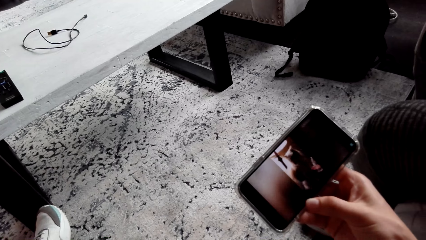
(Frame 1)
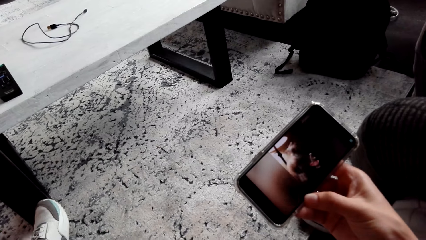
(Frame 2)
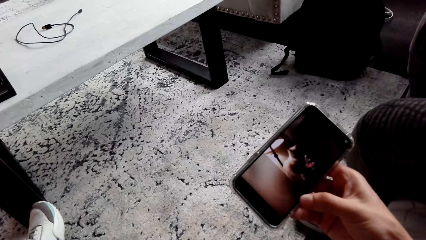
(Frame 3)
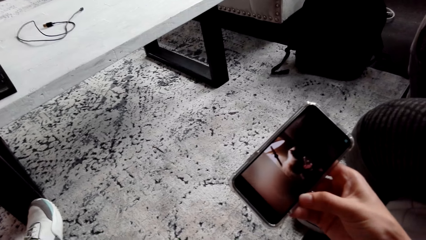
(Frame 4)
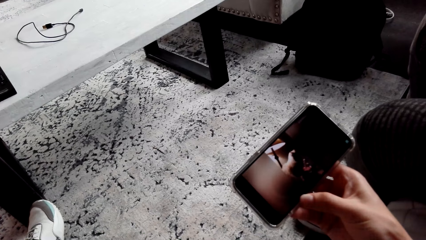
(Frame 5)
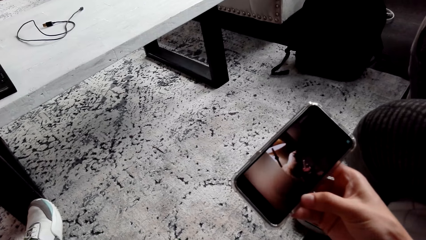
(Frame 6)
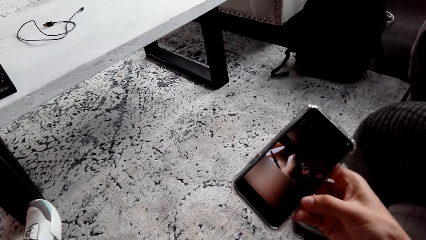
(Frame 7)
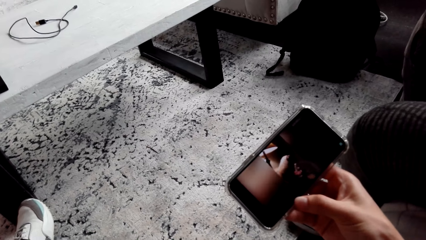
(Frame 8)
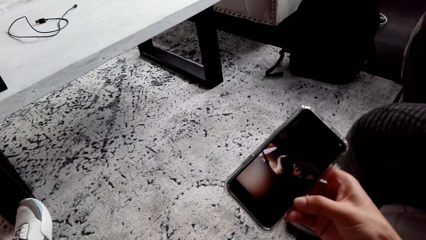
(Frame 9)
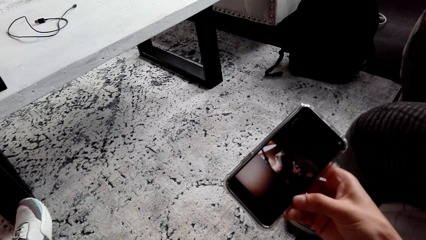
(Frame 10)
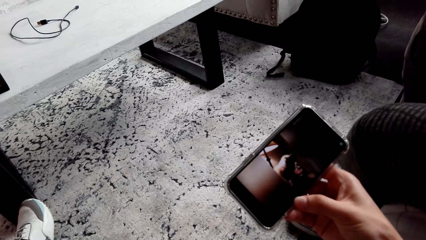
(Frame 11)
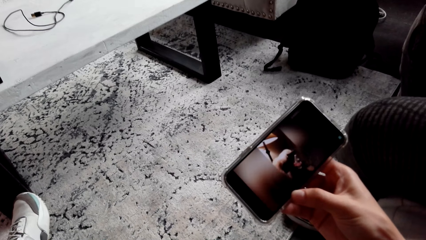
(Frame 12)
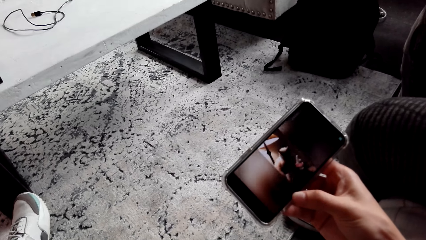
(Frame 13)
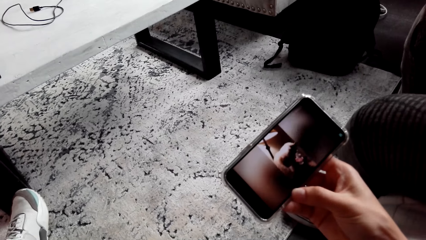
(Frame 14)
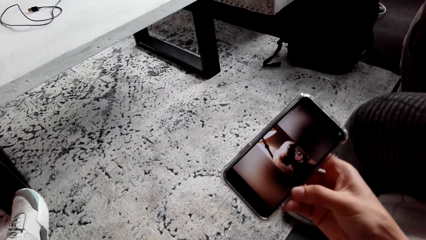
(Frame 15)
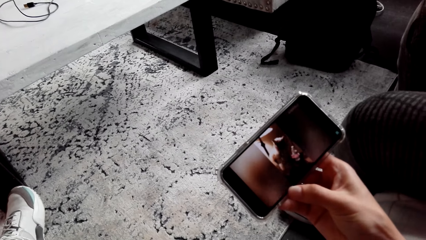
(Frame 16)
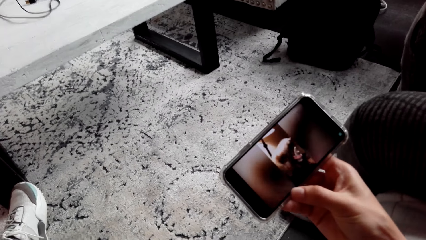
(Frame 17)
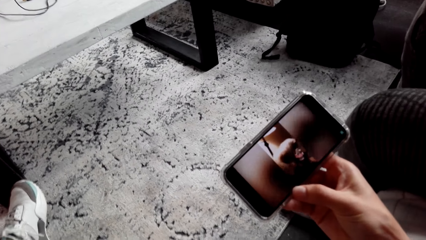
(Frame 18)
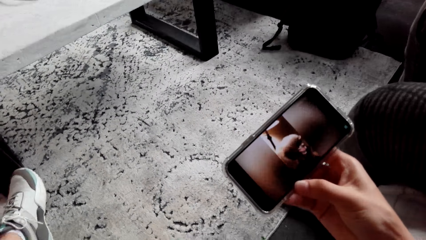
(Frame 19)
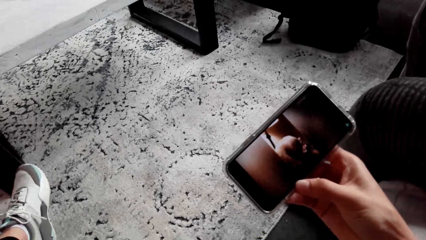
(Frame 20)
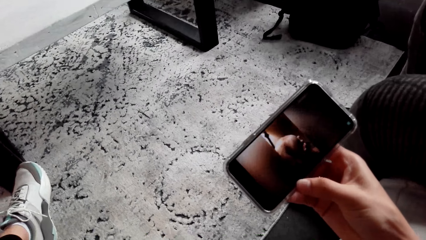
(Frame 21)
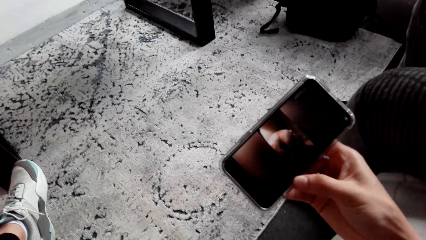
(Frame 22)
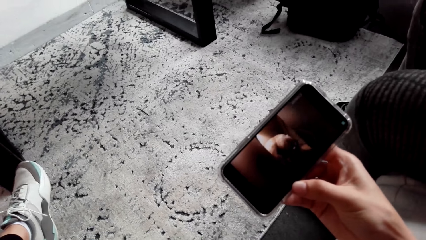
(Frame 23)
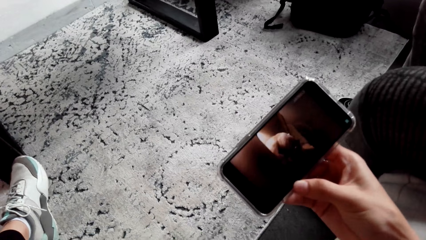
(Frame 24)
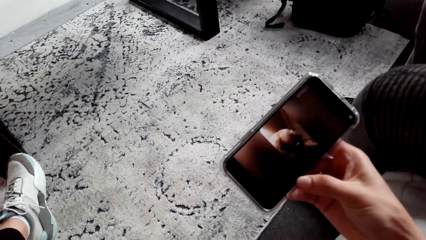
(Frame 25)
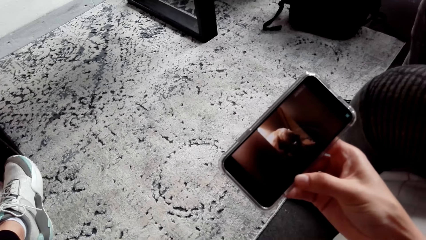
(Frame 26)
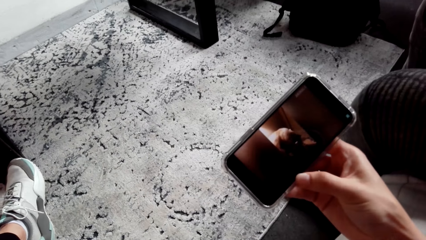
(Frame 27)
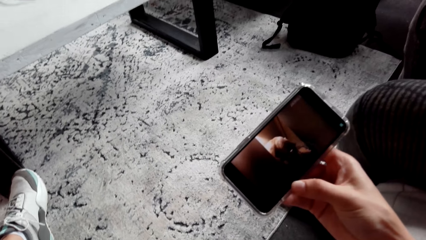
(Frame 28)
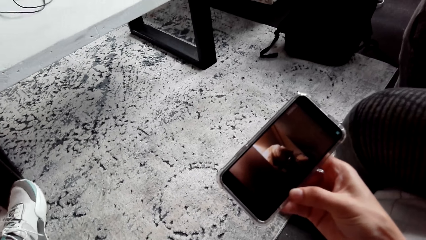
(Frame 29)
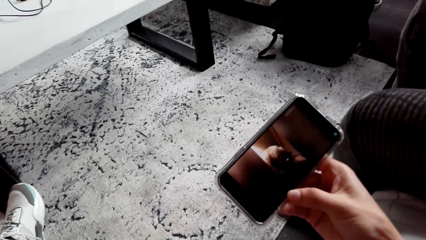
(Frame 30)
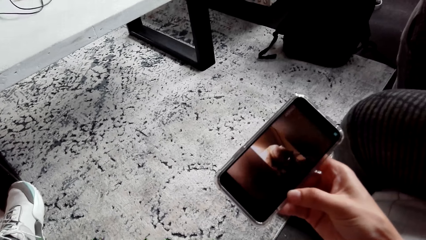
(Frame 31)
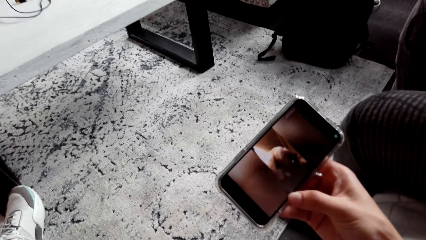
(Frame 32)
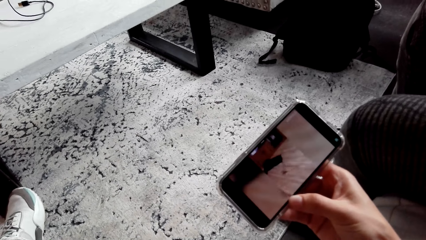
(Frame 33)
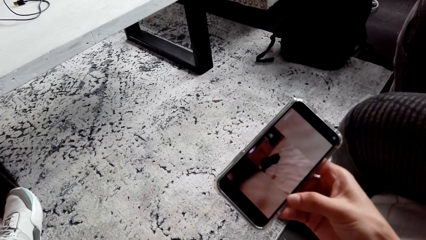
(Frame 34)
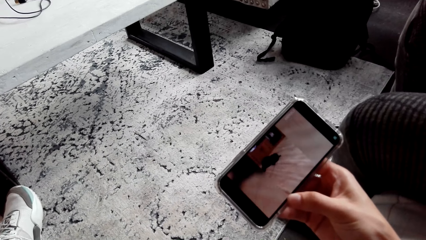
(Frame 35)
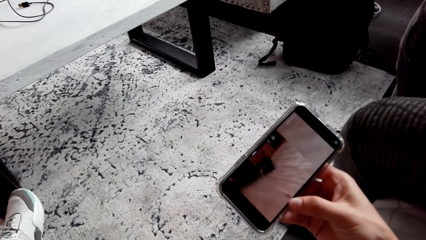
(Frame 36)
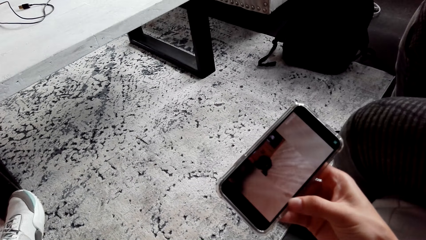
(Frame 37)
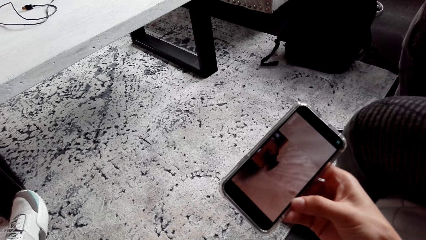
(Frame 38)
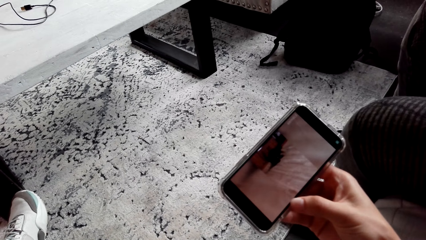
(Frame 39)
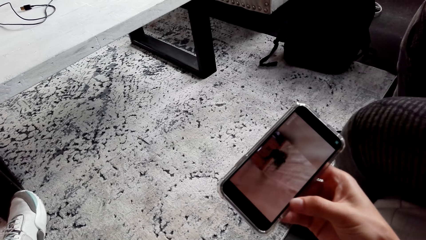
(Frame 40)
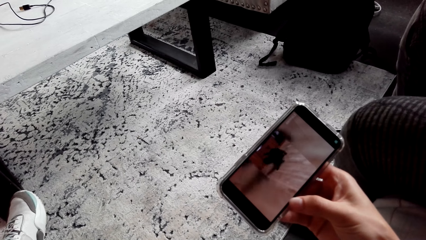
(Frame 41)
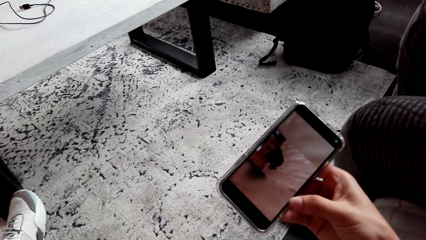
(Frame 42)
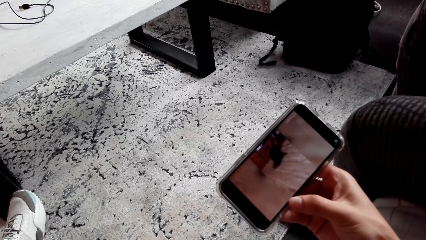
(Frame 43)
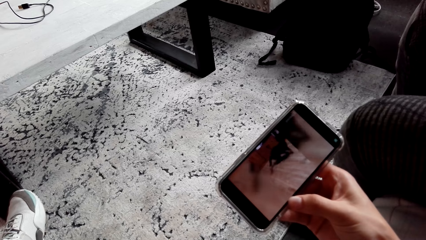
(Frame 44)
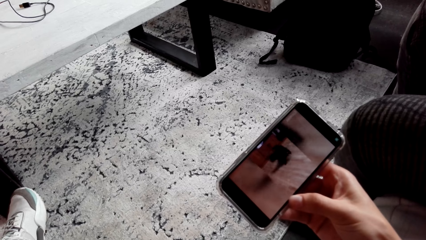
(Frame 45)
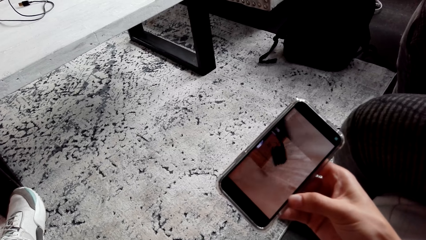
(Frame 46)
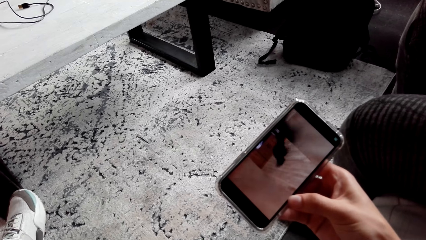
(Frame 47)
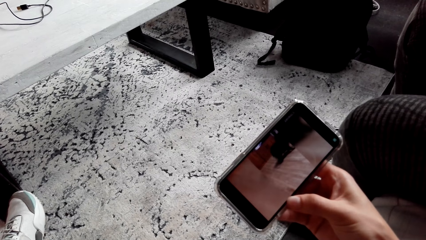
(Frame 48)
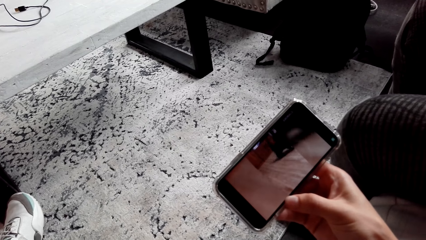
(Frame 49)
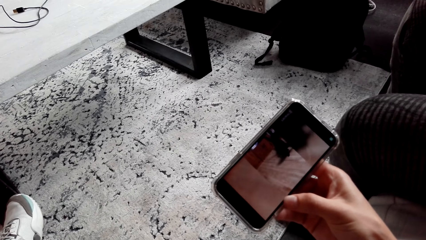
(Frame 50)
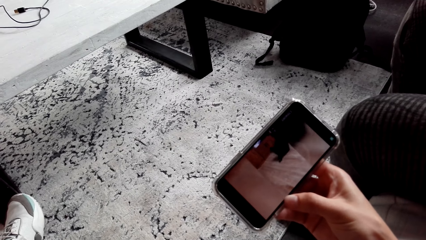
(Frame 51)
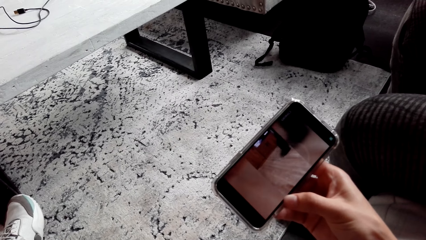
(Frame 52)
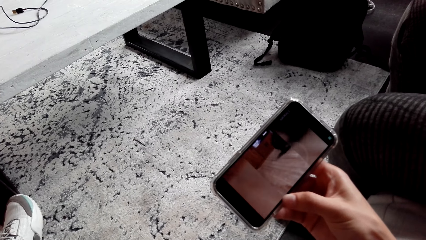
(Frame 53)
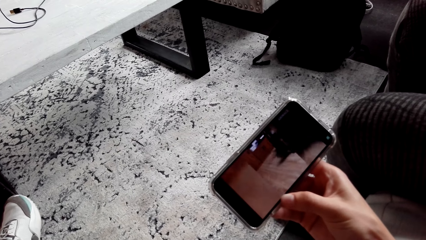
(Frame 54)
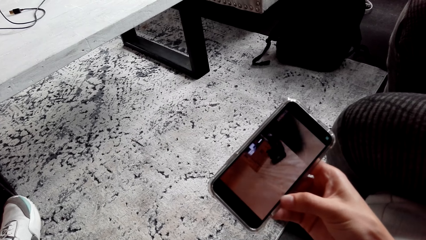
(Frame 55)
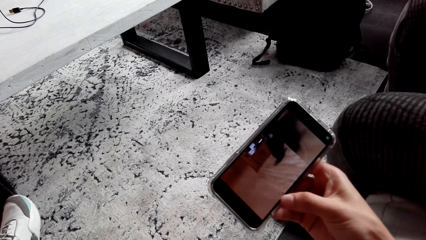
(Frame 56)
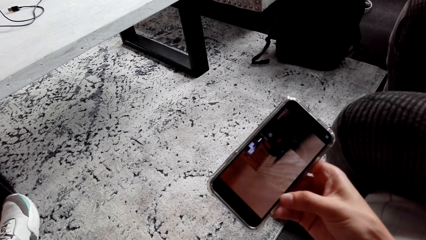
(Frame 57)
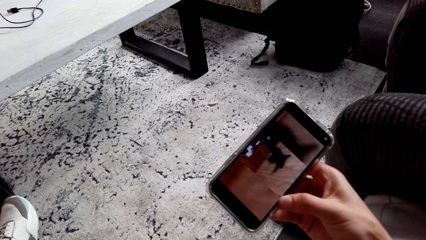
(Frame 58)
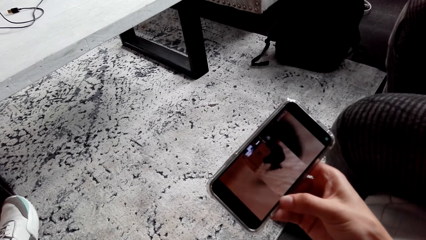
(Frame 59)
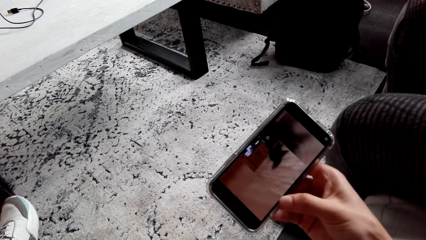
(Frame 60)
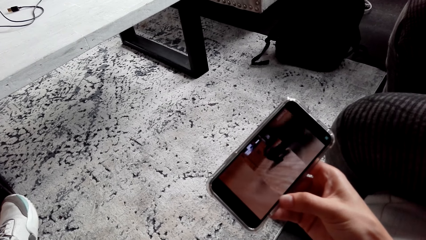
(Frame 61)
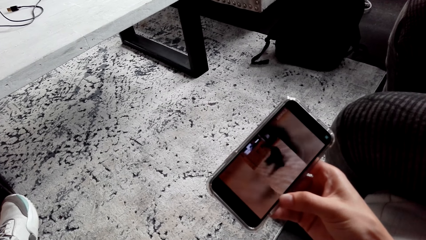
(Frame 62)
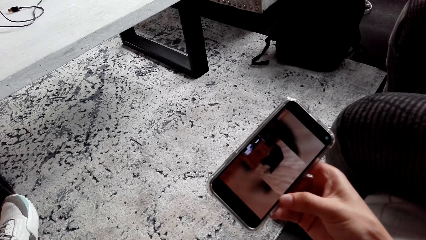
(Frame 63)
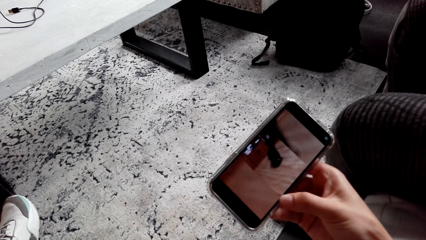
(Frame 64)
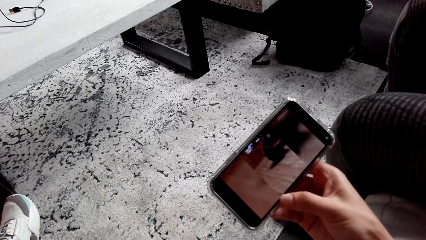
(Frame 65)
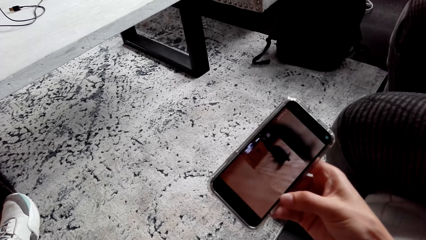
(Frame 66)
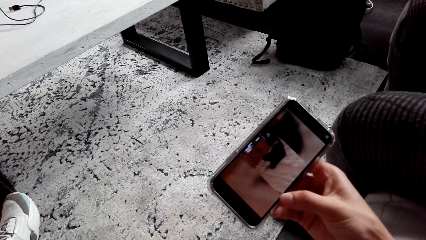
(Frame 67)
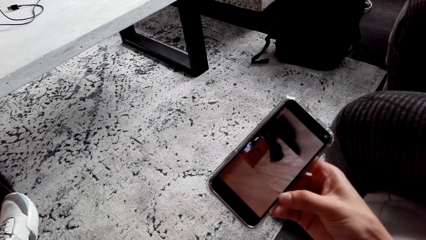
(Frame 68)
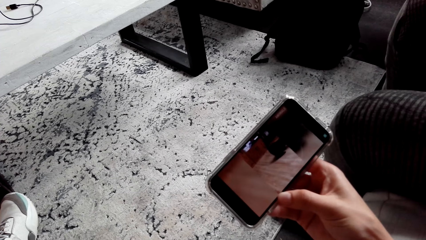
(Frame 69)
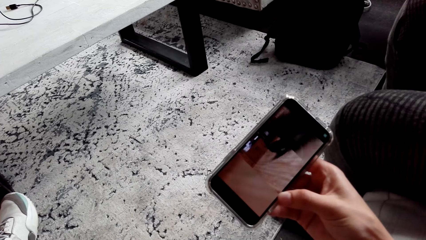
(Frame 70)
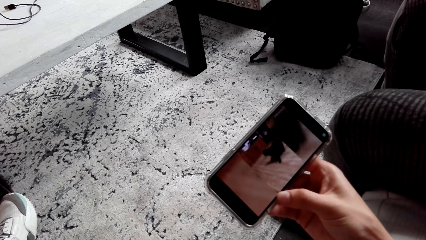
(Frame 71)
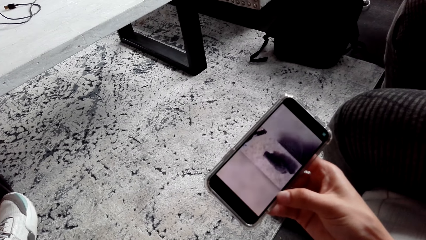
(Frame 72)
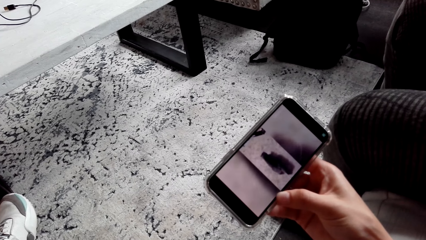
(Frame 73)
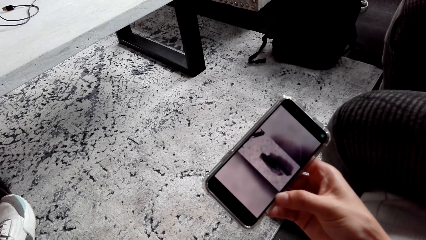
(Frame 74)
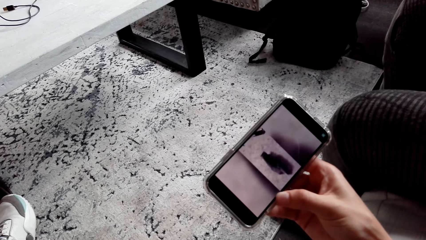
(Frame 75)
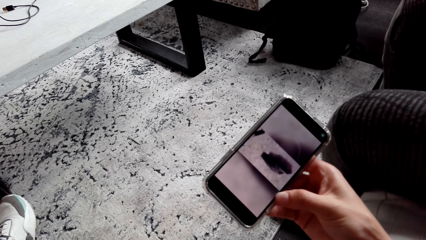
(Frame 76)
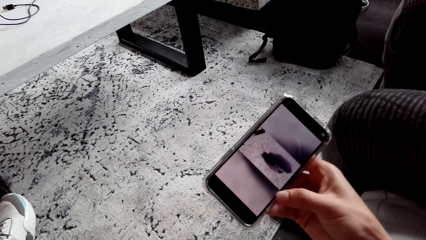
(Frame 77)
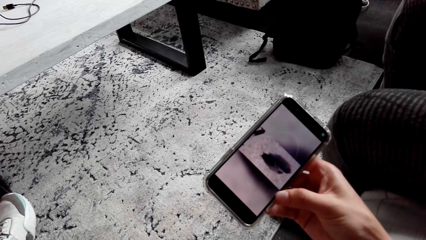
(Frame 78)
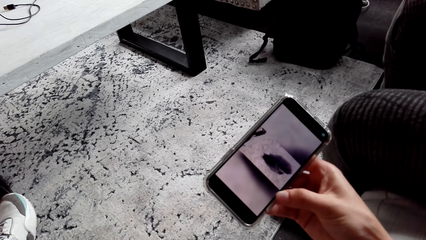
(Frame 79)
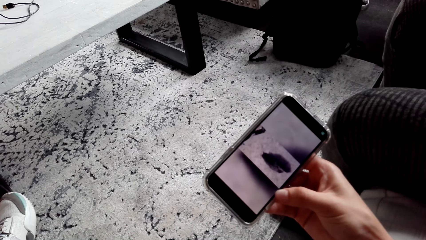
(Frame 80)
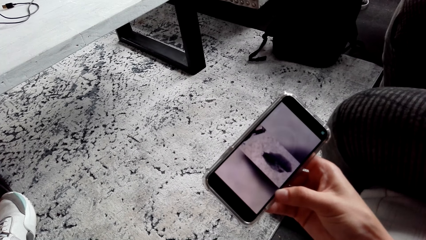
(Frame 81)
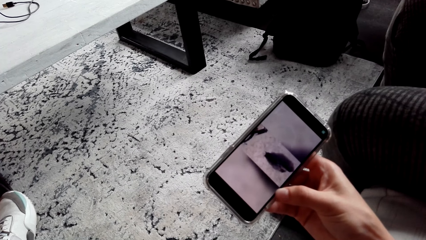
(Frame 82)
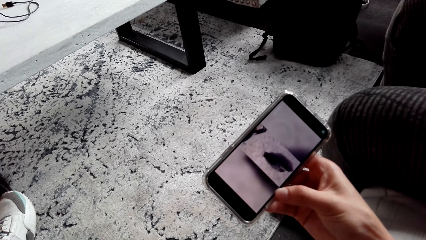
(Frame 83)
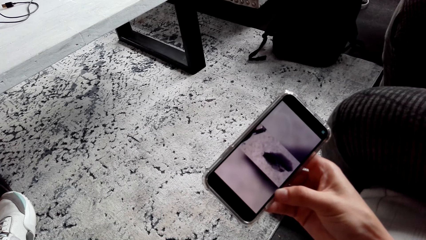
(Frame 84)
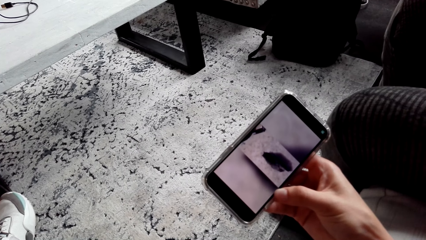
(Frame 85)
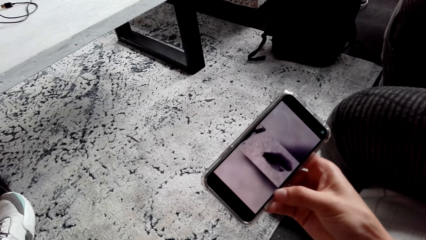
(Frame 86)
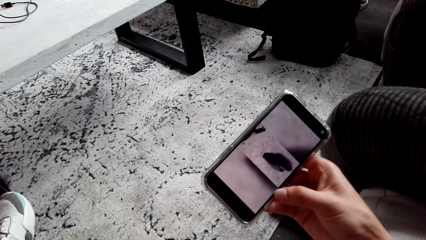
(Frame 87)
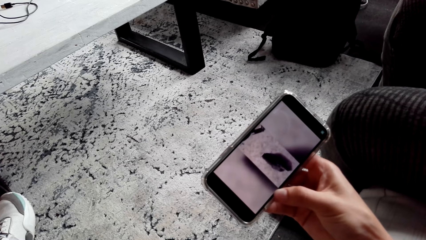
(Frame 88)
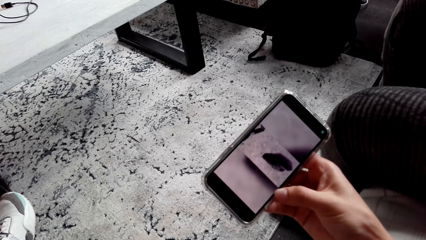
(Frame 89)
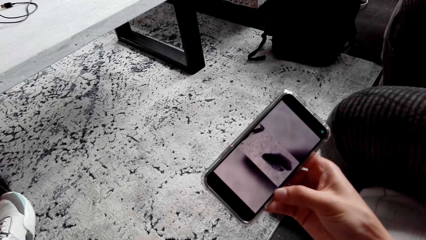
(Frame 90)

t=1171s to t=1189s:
The camera wearer watches a video on the phone. They watch the video on the phone repeatedly.
